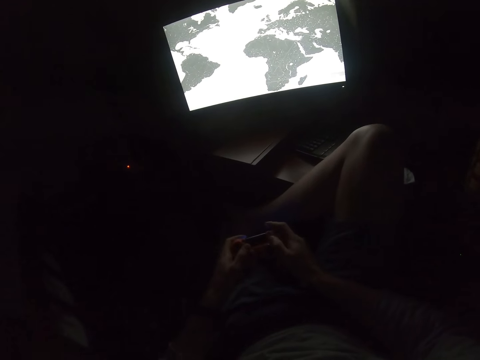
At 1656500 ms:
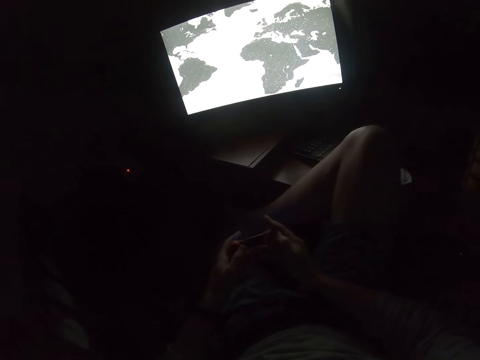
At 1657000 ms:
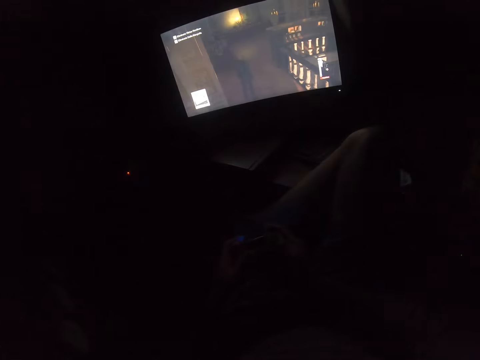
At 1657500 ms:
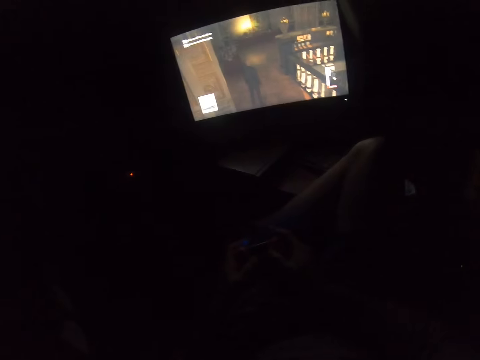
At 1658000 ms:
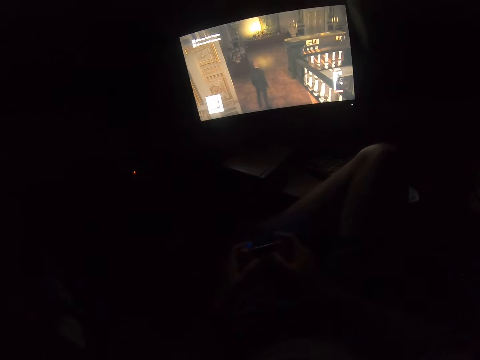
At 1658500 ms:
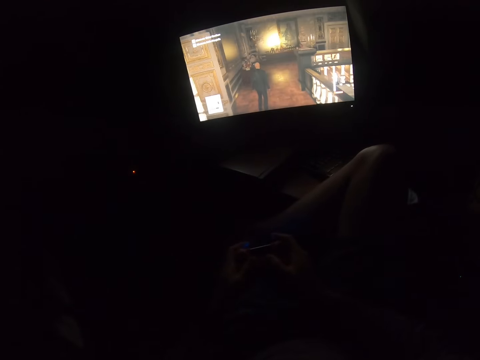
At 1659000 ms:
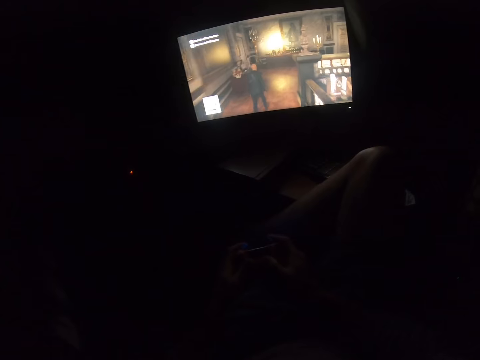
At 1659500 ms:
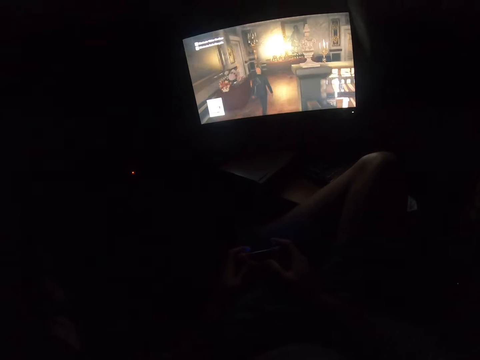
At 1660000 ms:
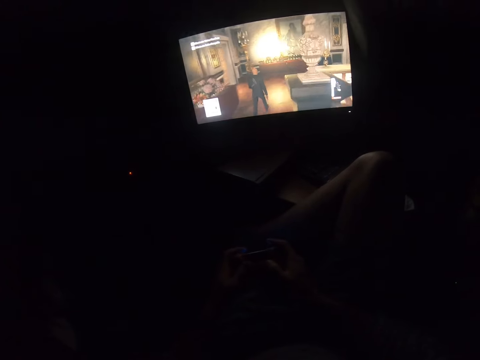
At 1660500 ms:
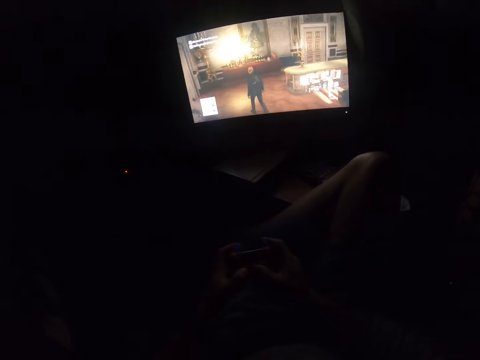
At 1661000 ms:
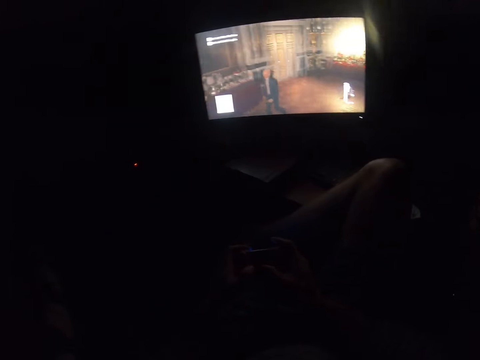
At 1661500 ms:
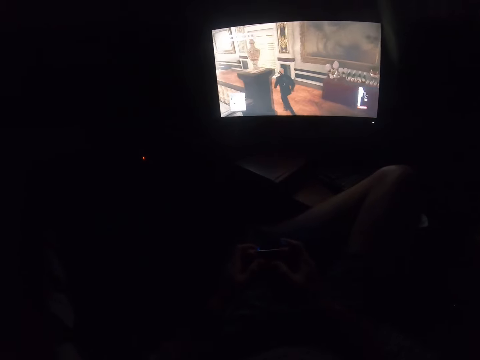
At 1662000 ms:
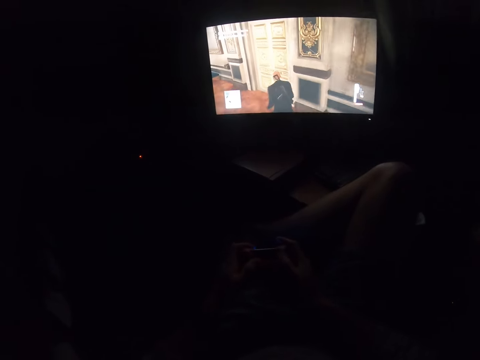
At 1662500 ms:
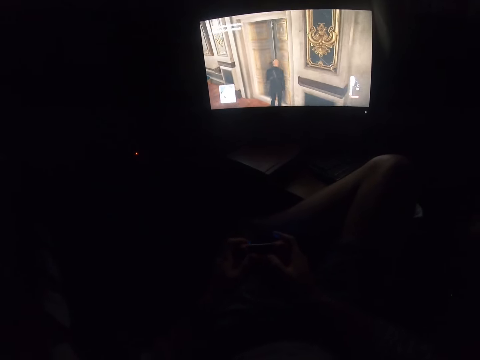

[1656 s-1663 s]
The camera wearer presses buttons on the game controller. They play the video game.

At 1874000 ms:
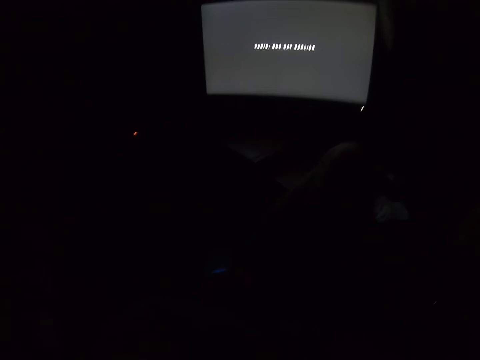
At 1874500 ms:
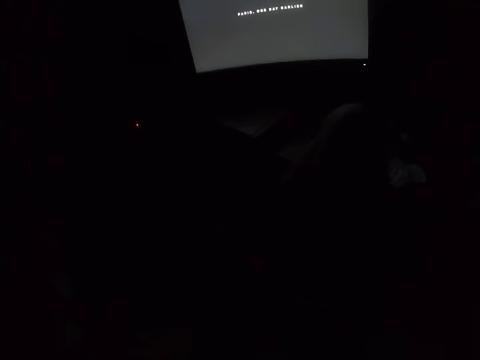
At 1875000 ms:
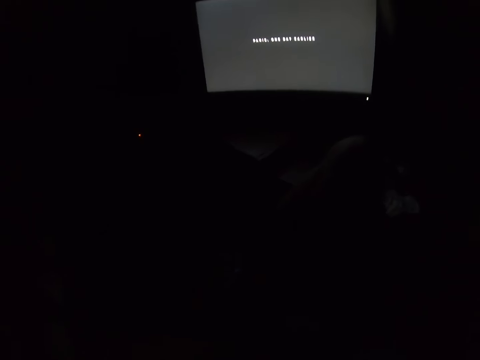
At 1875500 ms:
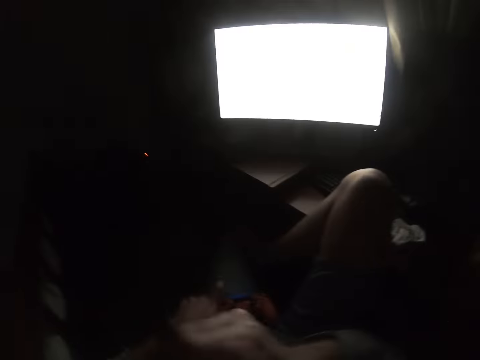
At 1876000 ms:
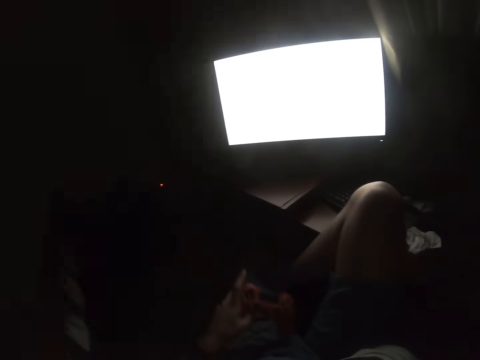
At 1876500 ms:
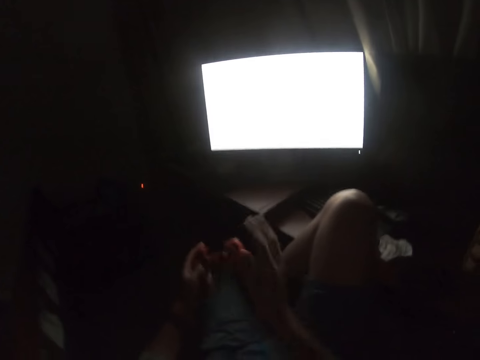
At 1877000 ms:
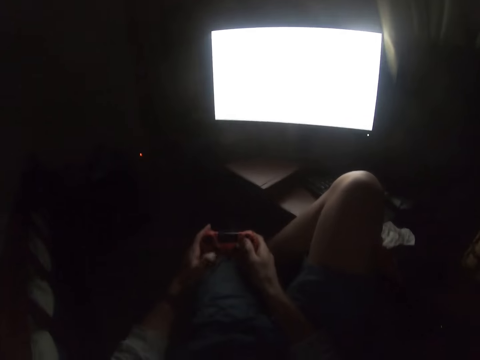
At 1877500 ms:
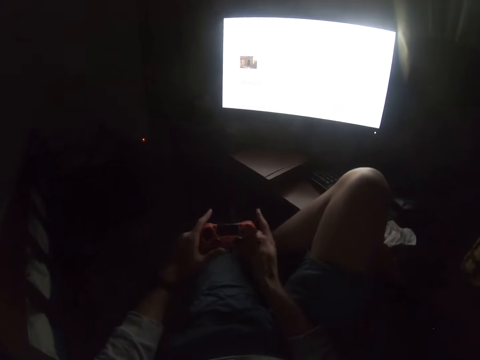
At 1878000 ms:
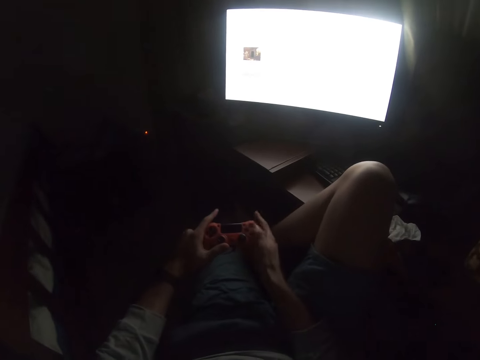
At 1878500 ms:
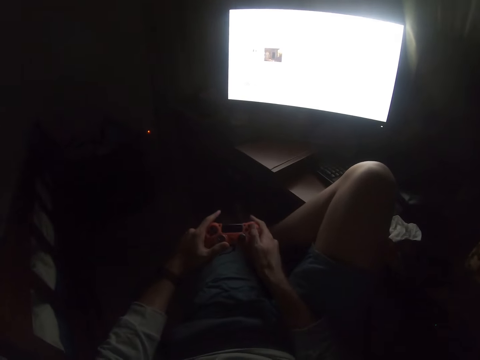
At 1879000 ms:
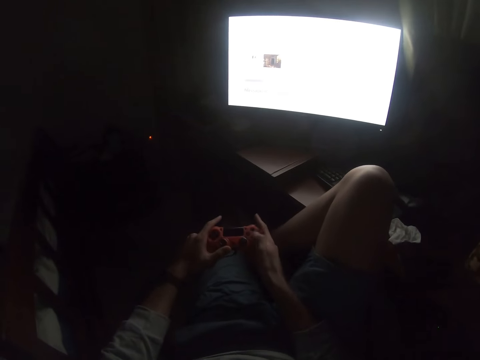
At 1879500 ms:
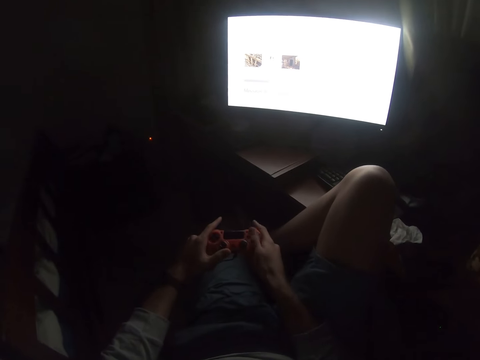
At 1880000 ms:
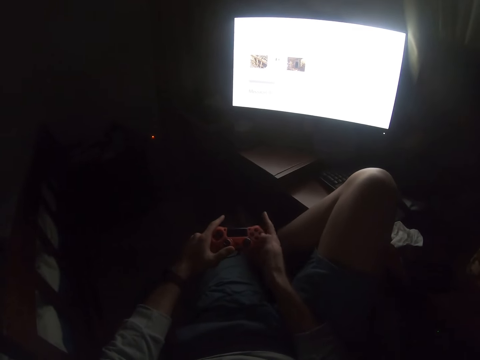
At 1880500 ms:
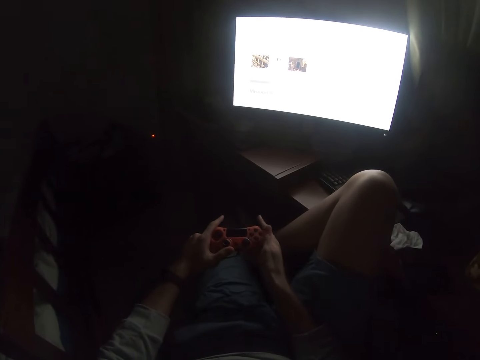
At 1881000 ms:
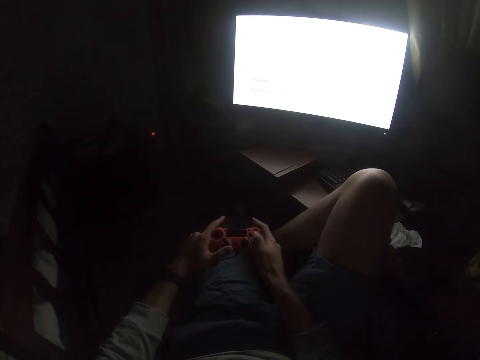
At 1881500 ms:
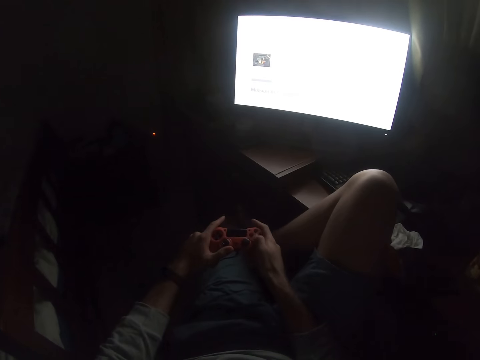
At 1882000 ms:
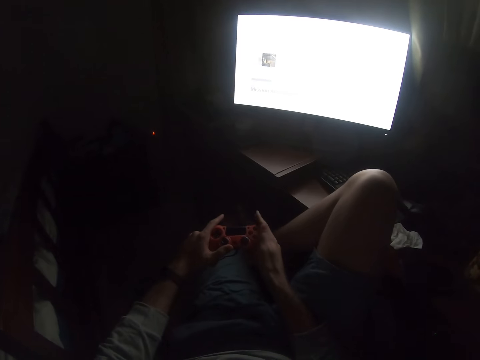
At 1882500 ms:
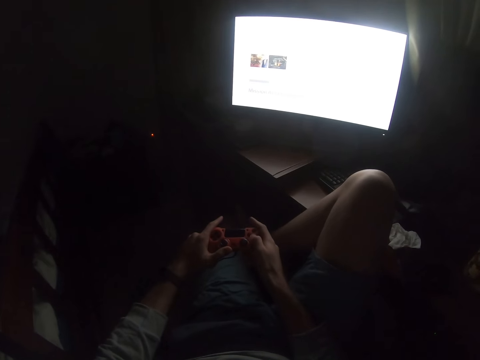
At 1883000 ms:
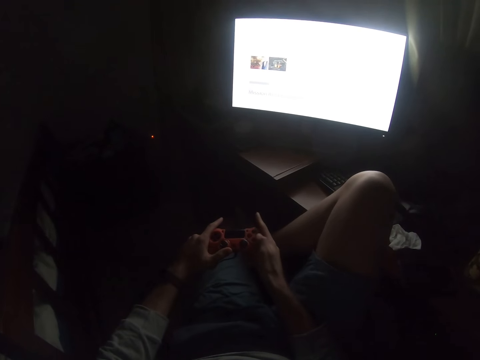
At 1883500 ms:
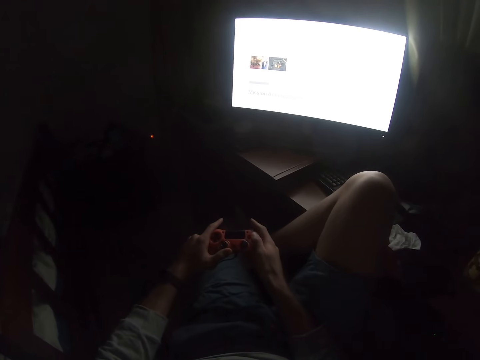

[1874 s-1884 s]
The camera wearer puts a hand up. They hold the game controller. They press buttons on the game controller.

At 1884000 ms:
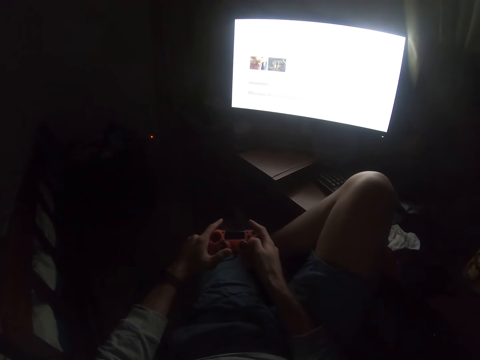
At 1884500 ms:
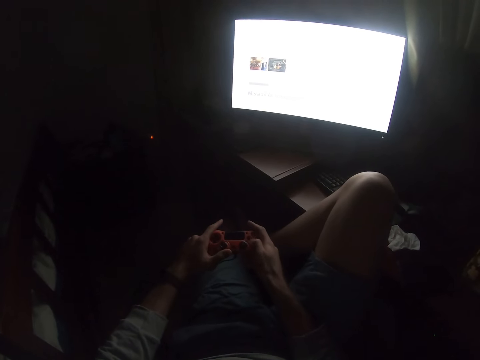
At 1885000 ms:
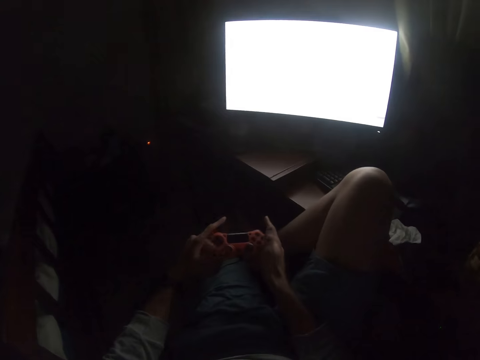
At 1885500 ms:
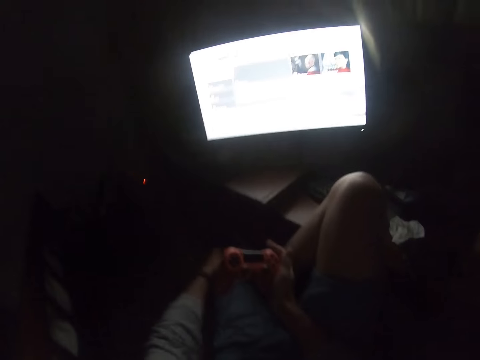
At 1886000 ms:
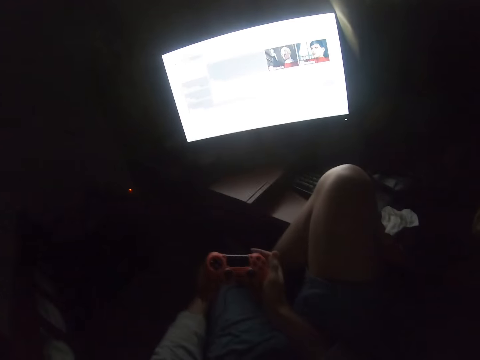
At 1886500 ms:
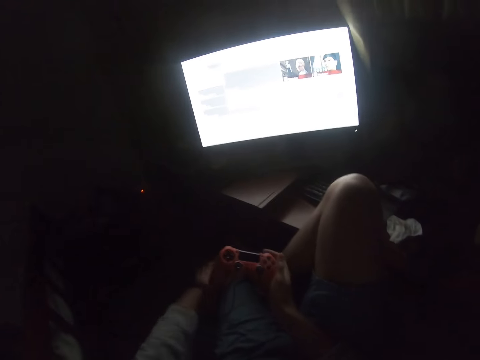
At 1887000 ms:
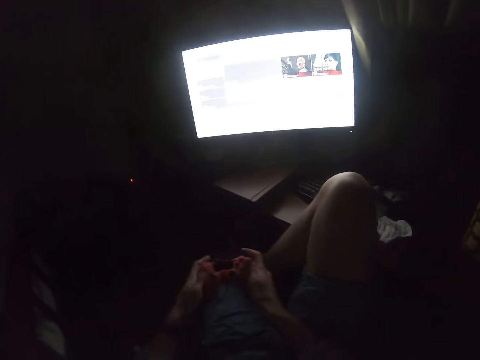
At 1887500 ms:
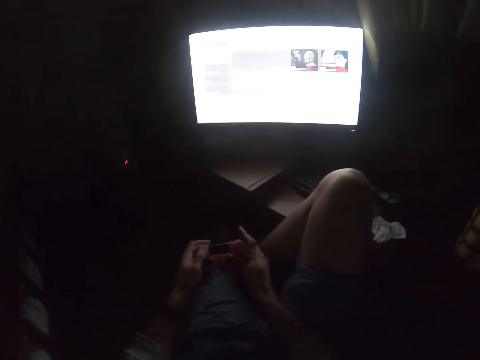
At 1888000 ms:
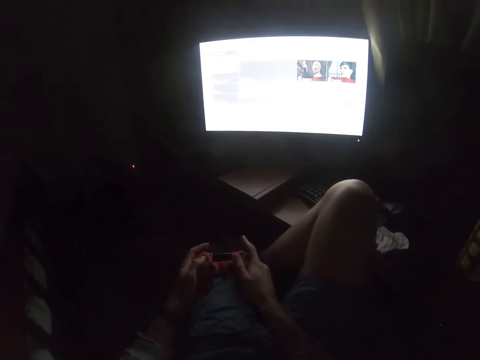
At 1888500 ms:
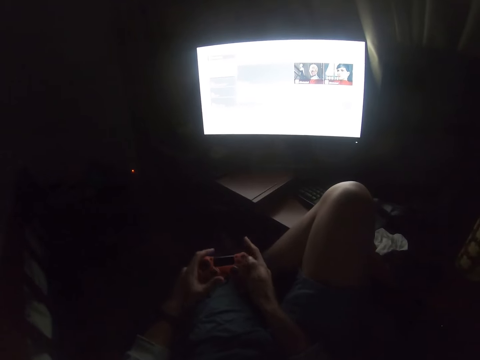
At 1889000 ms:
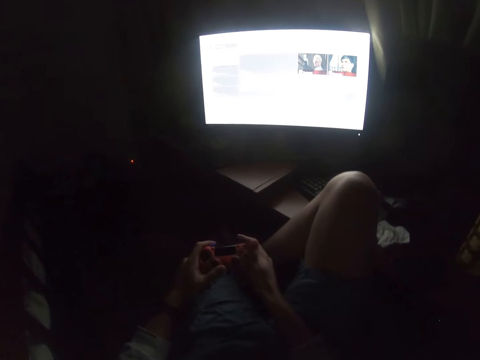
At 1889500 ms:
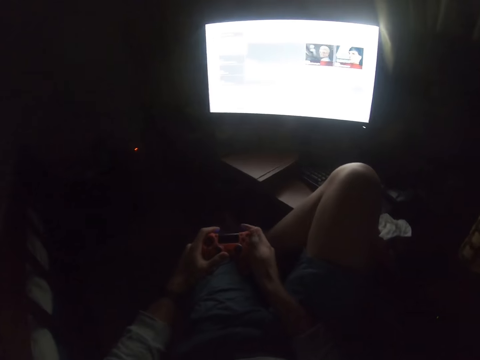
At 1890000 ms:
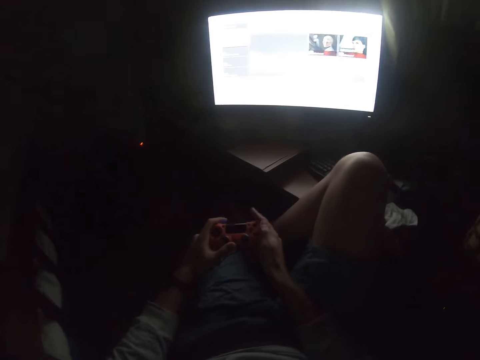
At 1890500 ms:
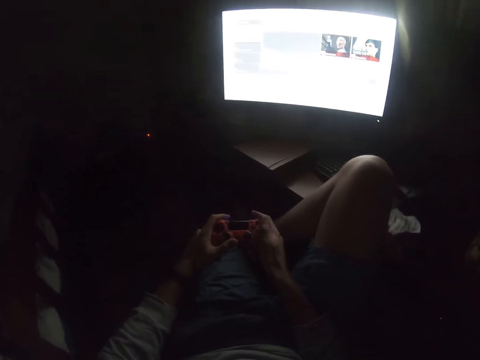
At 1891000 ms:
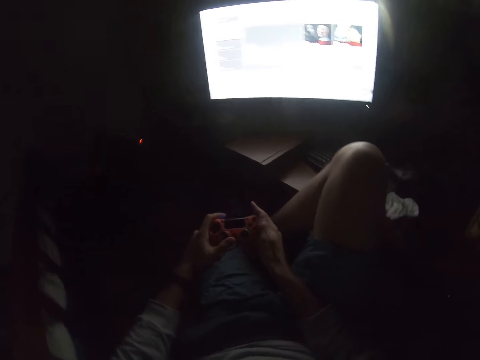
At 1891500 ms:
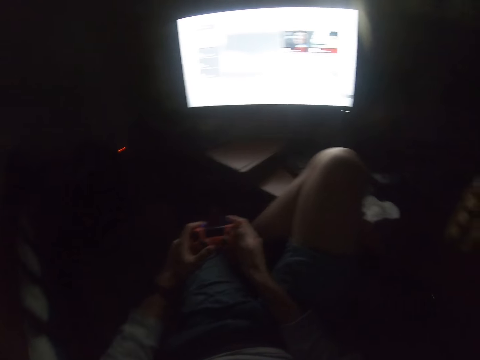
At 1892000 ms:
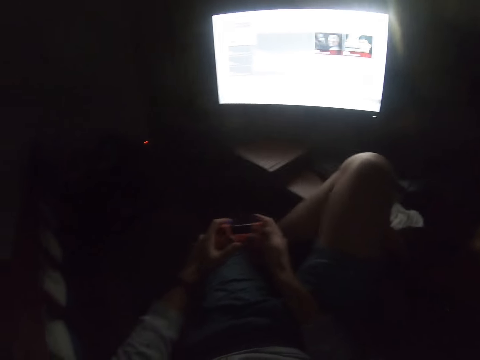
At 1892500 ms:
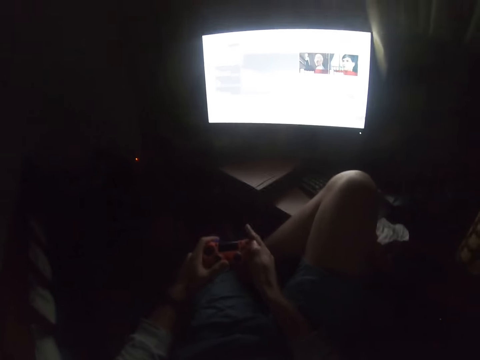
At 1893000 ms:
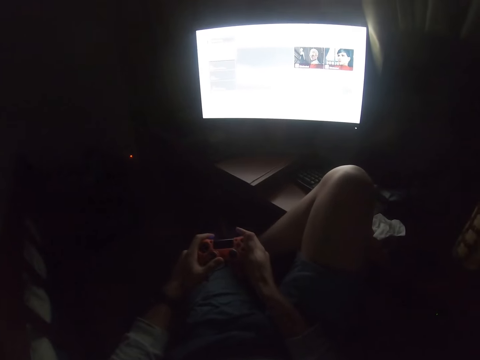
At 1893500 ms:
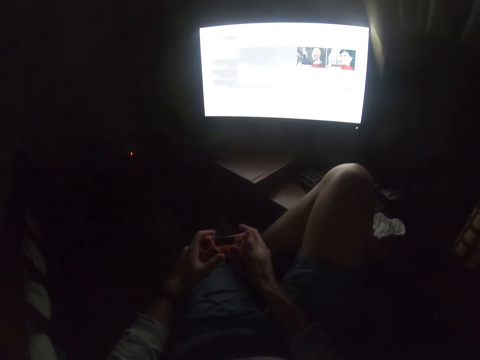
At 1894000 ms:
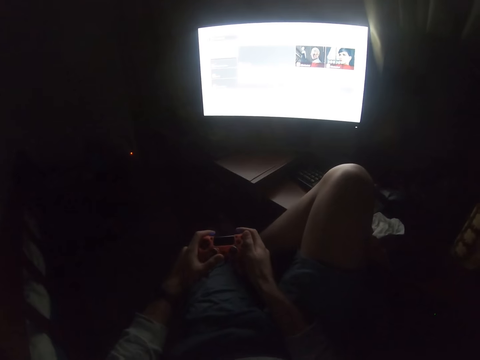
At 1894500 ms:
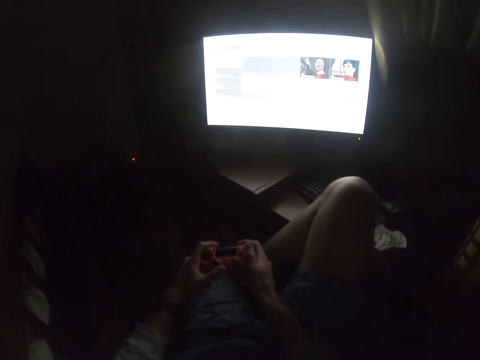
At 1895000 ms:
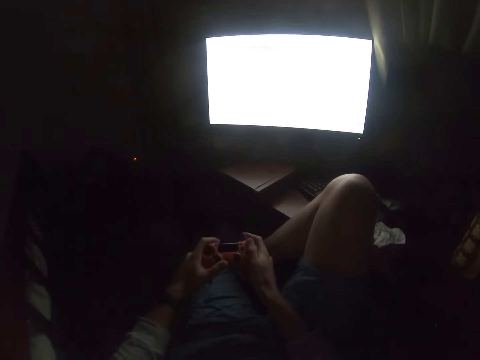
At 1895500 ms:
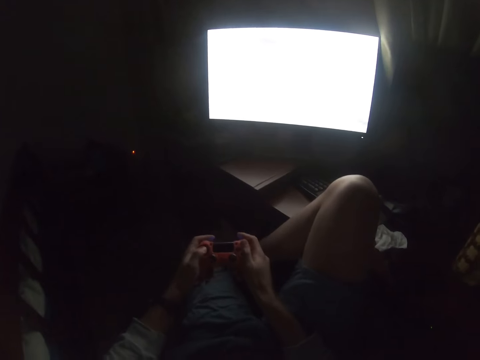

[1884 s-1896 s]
The camera wearer scratches the leg. He touches his leg. He plays the video game. He holds the game controller.
